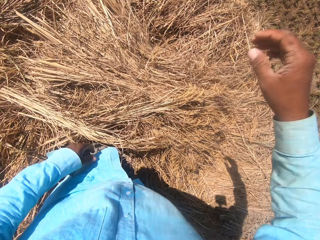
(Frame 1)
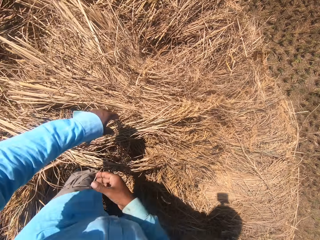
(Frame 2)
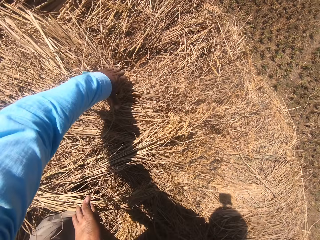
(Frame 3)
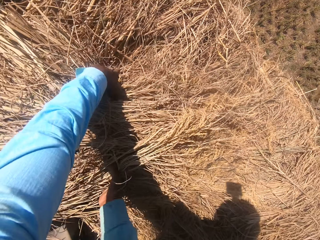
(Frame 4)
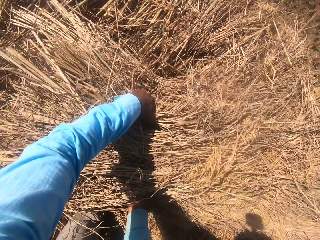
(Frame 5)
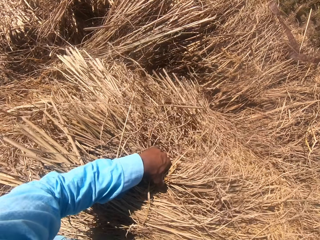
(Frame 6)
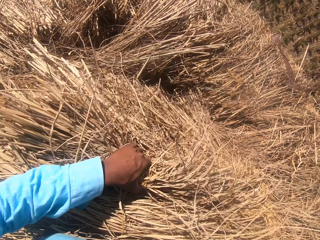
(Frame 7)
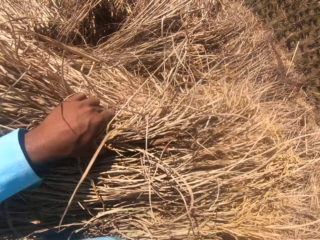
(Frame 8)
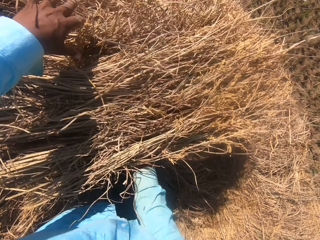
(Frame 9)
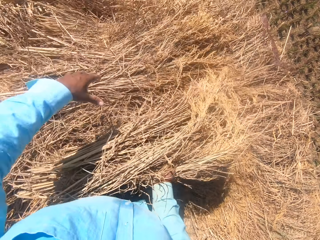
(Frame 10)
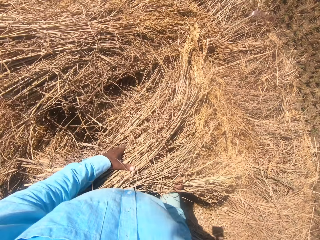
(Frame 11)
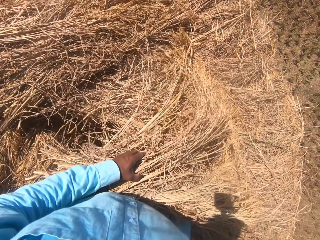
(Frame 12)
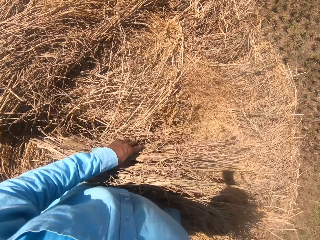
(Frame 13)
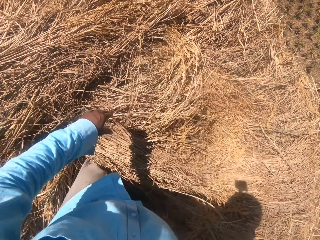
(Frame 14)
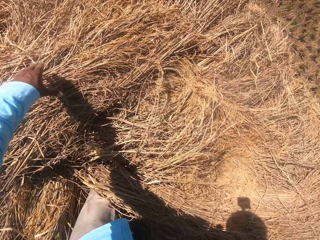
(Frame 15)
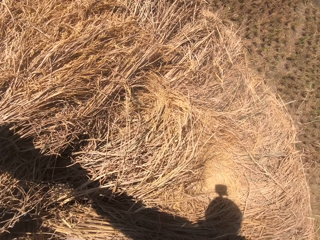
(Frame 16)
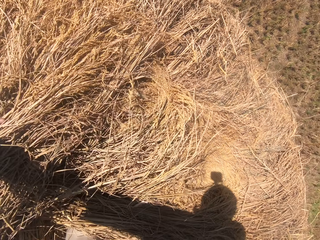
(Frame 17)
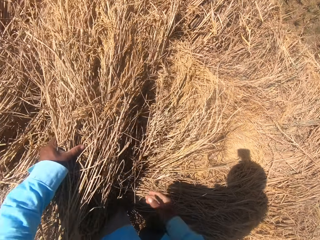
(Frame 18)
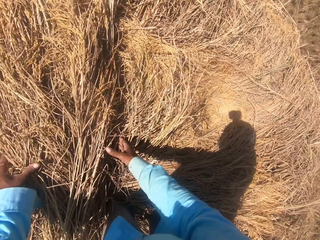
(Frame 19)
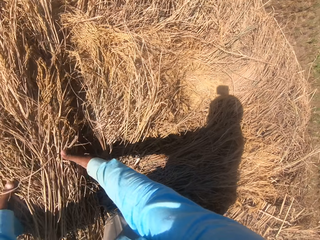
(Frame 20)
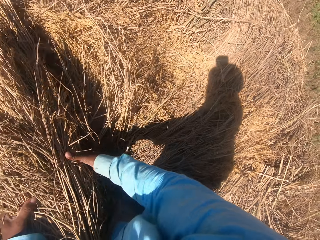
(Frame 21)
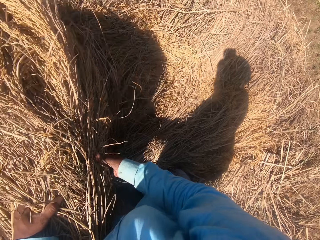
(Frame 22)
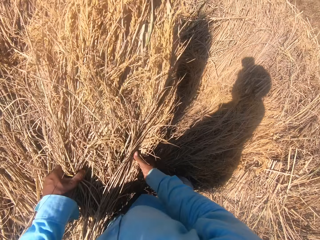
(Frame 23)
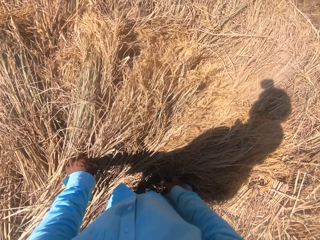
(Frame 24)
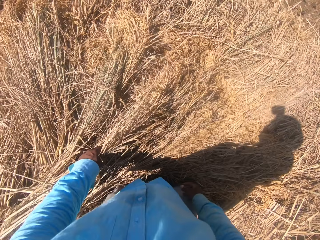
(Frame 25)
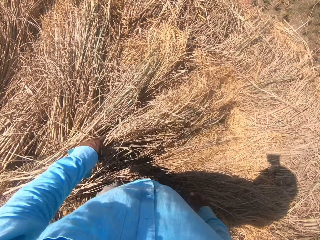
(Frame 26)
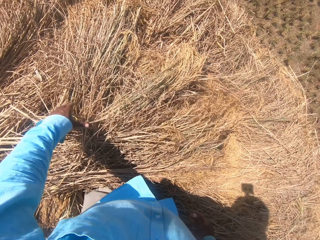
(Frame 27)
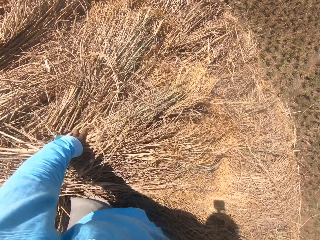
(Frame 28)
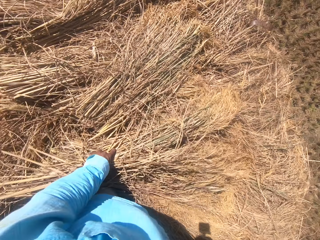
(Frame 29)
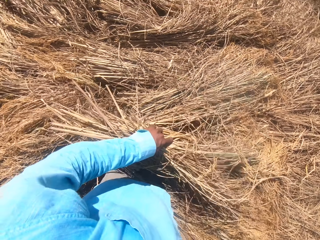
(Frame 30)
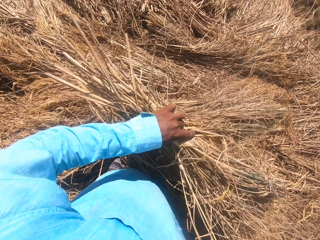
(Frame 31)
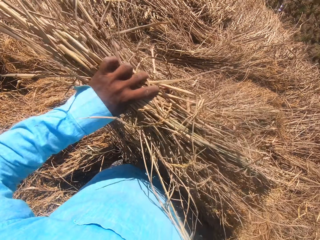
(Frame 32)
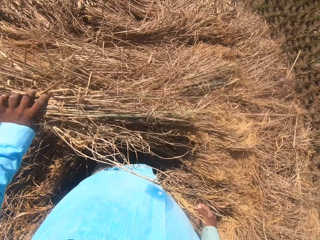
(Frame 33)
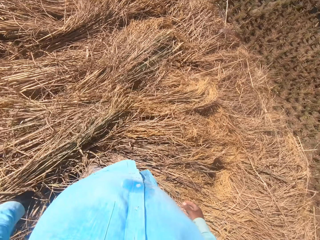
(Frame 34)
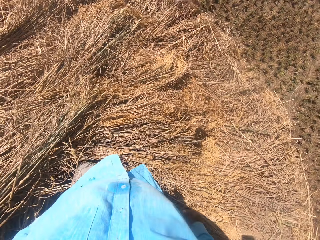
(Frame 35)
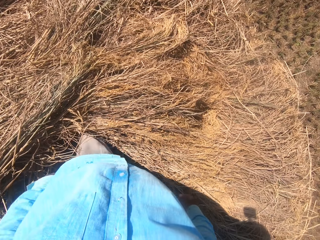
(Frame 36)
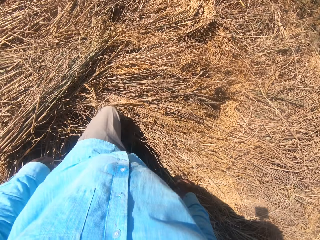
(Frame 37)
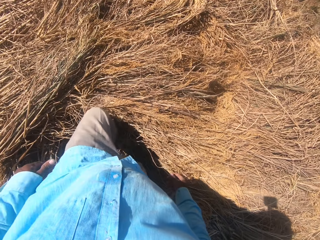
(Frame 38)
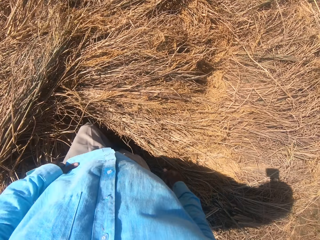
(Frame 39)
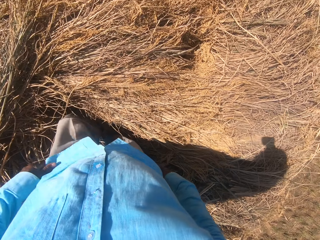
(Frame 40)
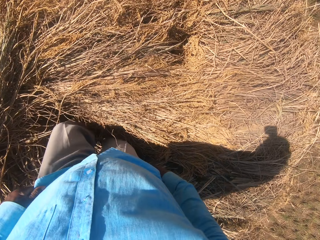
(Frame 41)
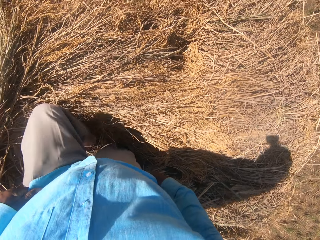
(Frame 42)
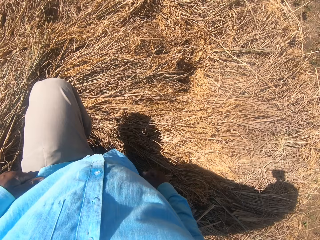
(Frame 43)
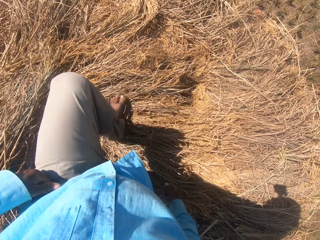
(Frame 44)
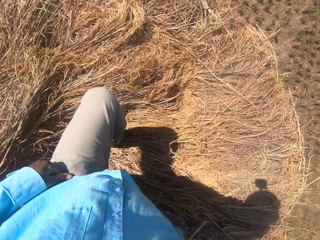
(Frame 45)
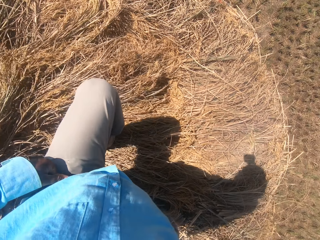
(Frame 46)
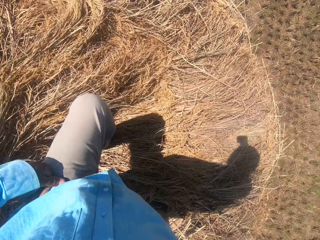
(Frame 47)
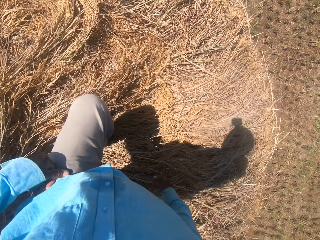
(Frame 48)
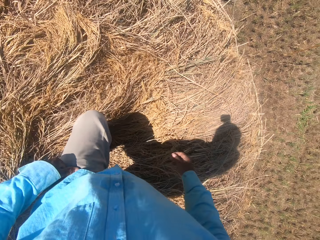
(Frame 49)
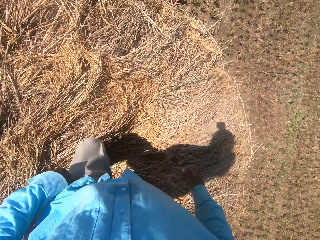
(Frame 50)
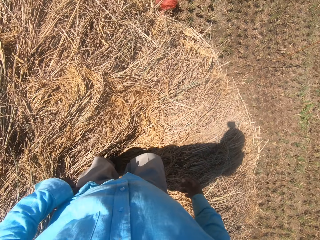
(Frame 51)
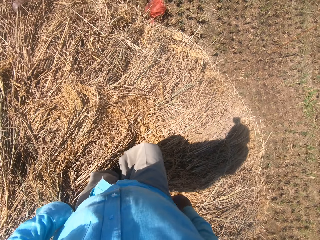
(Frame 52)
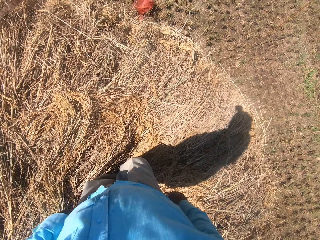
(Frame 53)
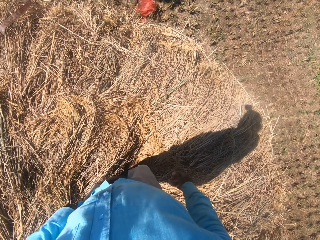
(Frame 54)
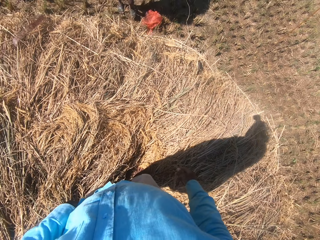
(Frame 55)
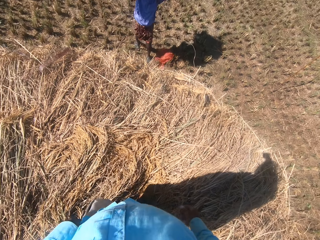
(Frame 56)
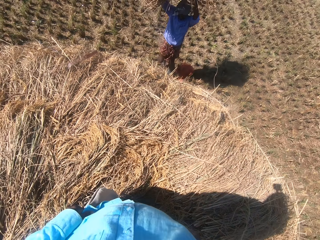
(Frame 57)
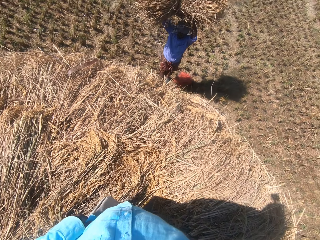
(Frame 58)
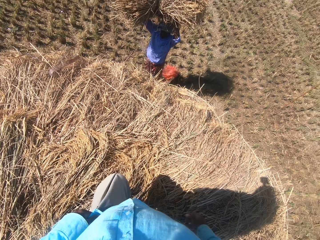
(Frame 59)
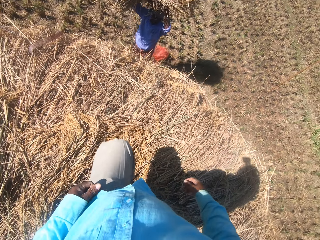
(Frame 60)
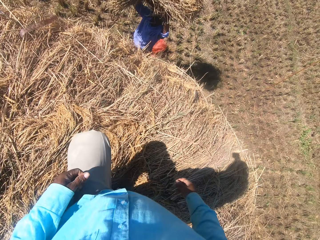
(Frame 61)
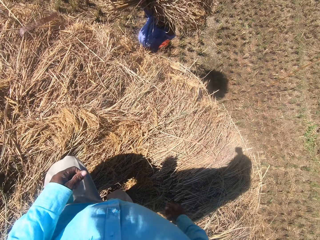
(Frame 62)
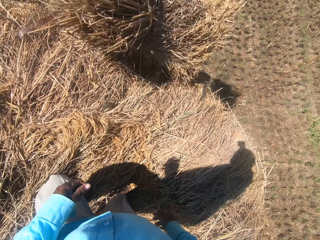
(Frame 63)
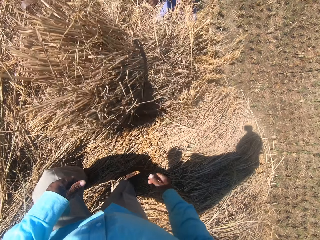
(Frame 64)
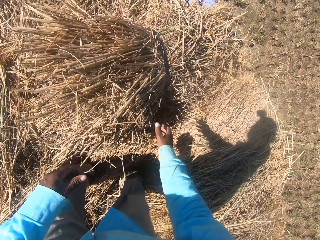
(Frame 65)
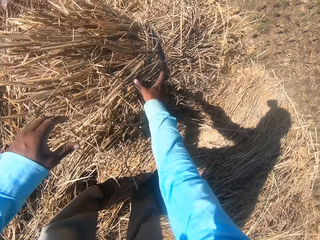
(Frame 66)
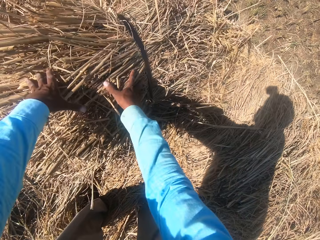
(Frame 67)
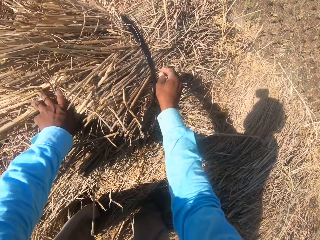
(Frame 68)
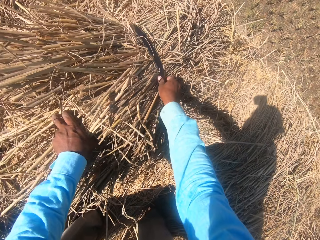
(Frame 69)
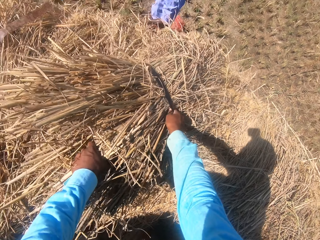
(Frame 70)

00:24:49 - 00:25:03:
The camera wearer tosses the rope on the floor with his right hand. He spreads the dried grass. He moves the straw grass on the floor with his hands. He steps on the straw grass on the floor. A man drops the straw grass on the floor close to the camera wearer.

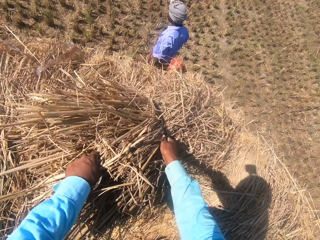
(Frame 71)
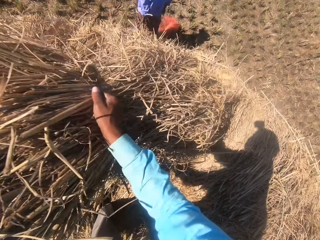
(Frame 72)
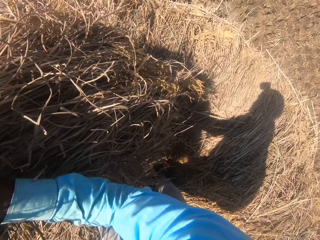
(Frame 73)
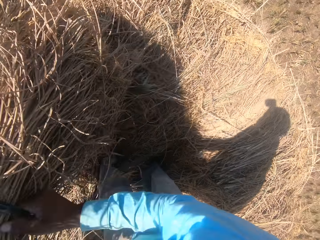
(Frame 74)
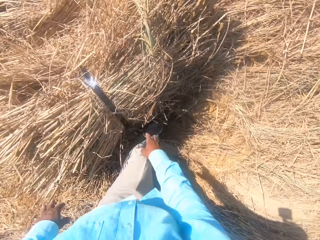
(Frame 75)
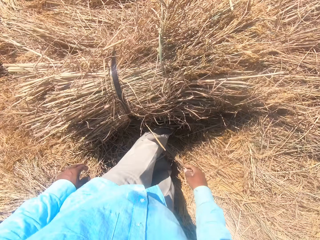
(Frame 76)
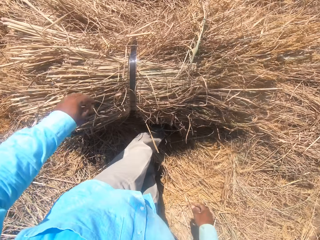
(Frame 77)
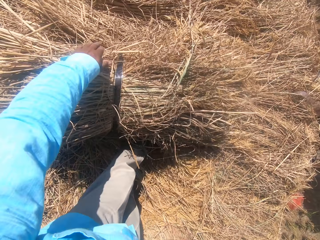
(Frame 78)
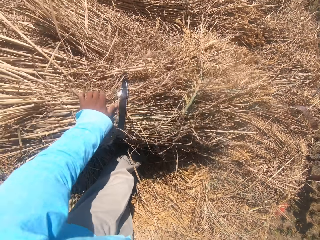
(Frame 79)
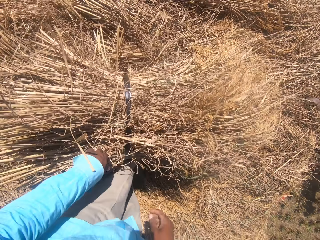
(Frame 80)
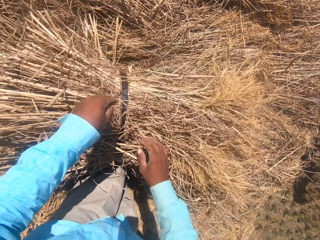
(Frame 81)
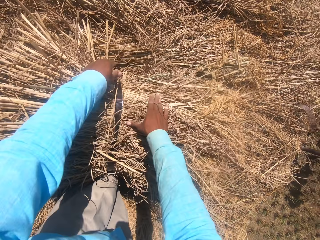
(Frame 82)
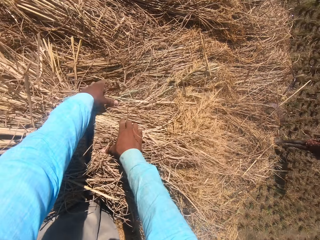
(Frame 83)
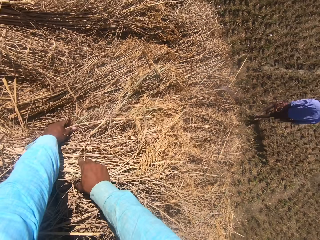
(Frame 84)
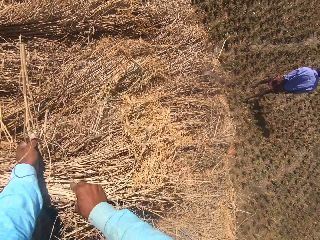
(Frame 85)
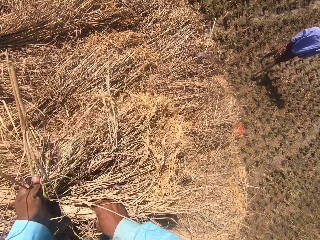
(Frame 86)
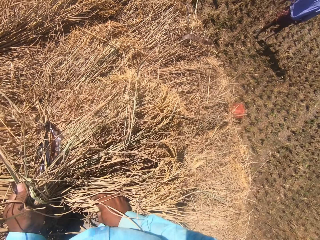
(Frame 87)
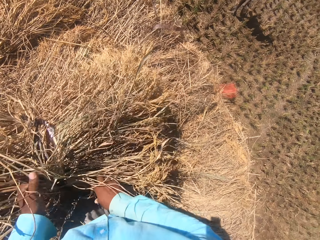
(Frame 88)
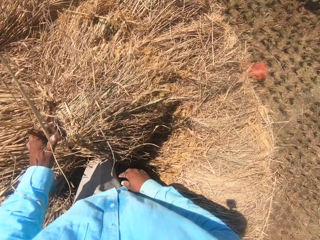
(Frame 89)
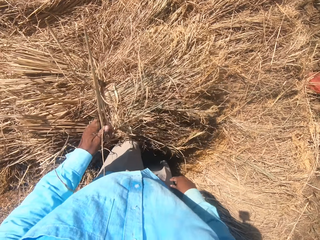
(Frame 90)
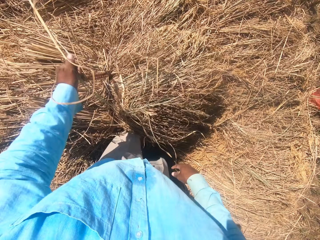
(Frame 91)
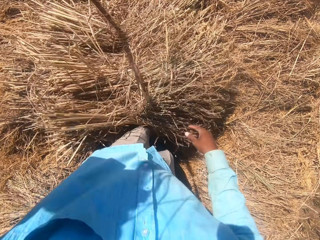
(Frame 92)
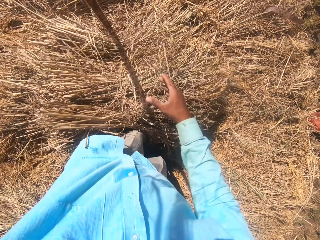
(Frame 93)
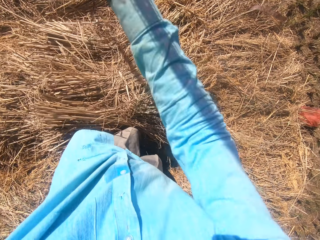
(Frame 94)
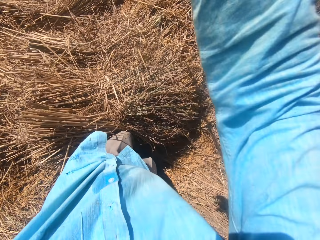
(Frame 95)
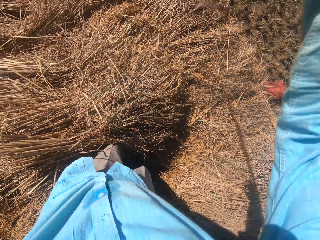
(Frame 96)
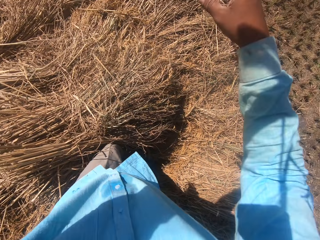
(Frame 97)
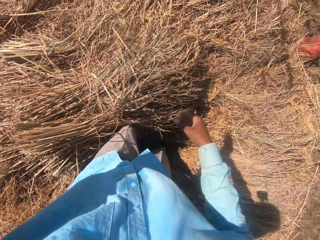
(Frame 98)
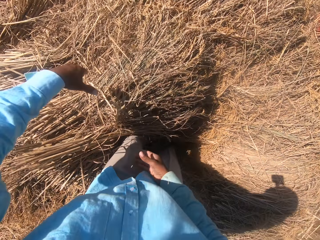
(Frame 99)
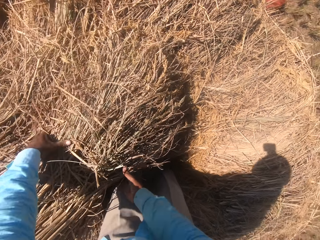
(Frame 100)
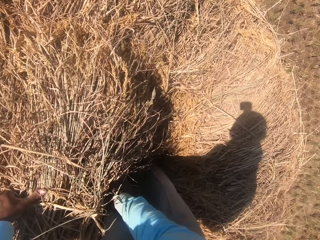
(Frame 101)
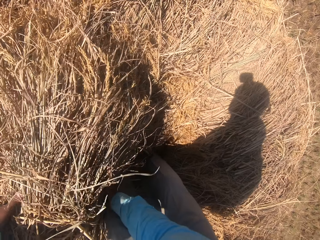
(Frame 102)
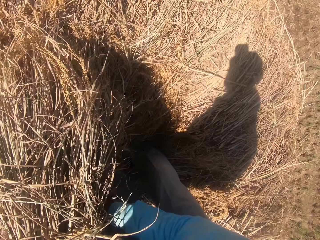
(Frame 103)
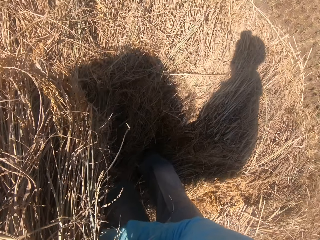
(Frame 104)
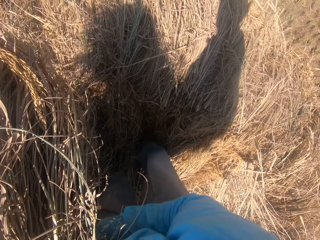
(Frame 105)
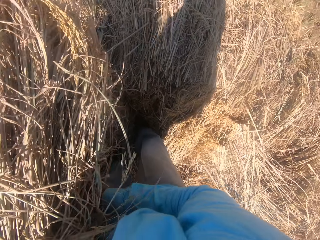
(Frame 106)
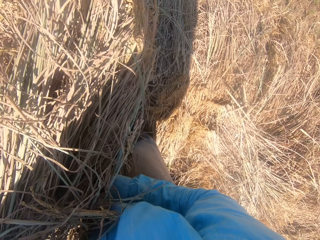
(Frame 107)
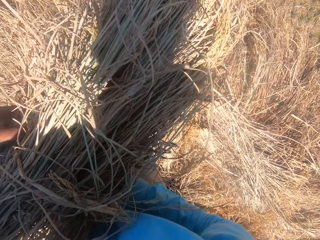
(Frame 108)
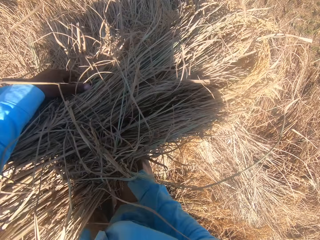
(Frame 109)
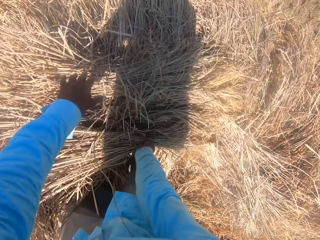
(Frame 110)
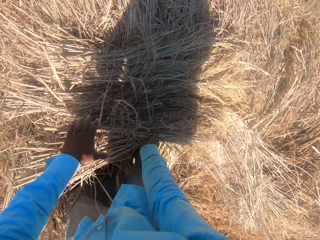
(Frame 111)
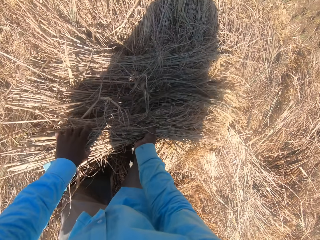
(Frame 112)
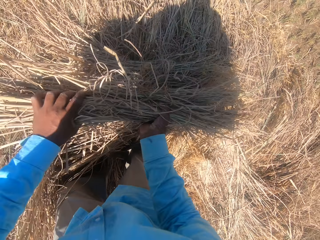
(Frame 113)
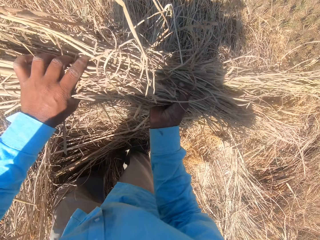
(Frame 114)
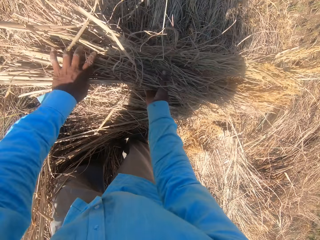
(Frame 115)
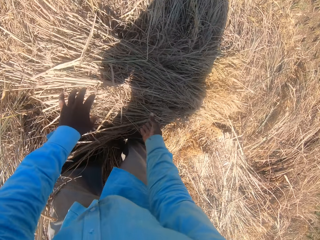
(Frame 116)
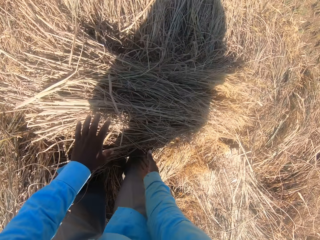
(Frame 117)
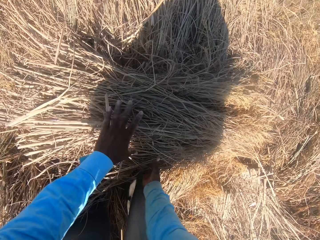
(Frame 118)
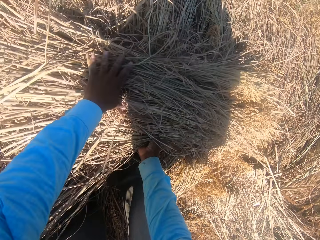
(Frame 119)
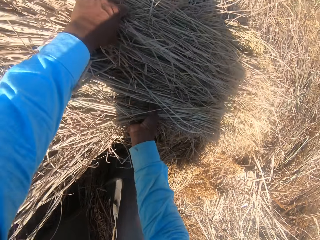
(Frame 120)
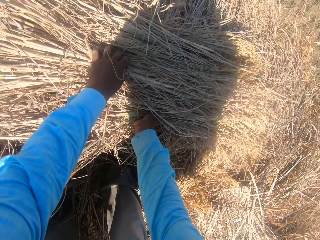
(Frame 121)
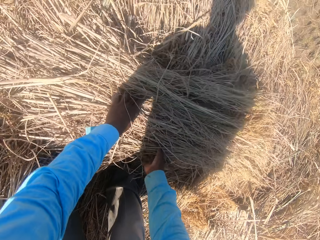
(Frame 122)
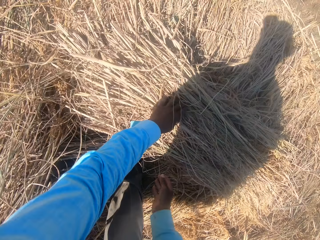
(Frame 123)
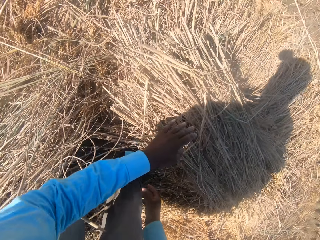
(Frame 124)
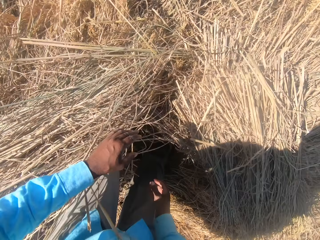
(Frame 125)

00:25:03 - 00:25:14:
The camera wearer picks up the dried grass. He moves the straw grass on the floor with his hands. He loosens the rope on the straw grass with his left hand. He moves the rope in his hands and tosses the rope on the floor with his right hand. He spreads the dried grass. He moves the straw grass on the floor with his hands.
